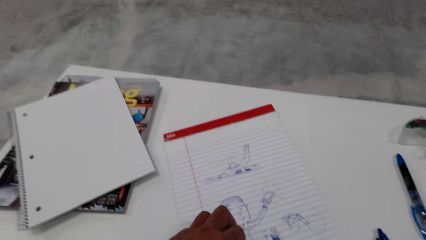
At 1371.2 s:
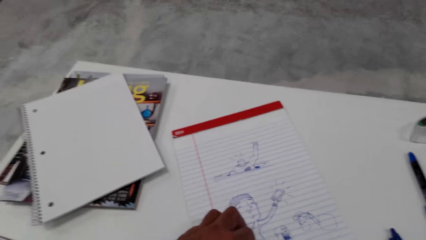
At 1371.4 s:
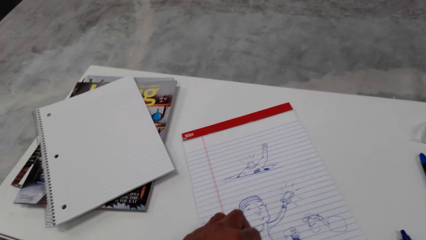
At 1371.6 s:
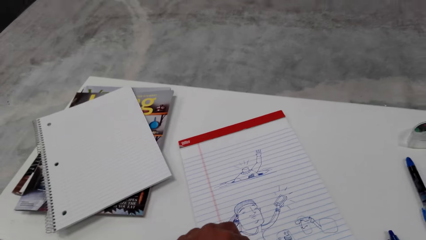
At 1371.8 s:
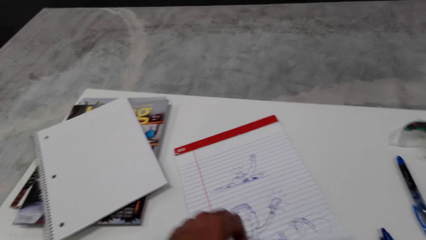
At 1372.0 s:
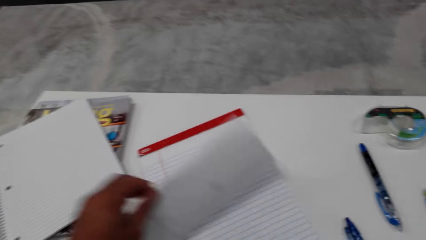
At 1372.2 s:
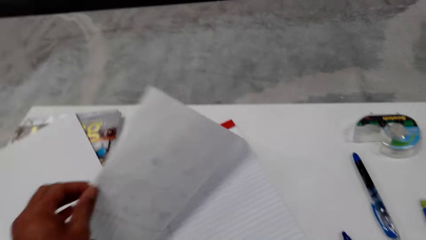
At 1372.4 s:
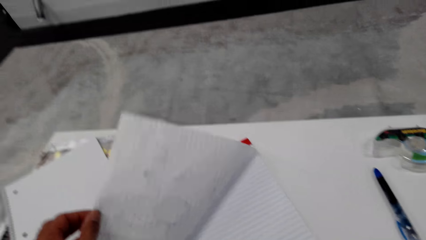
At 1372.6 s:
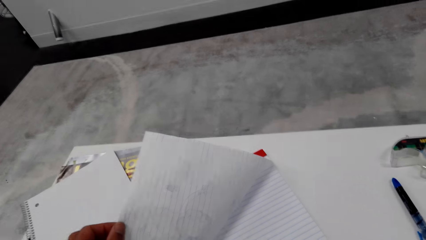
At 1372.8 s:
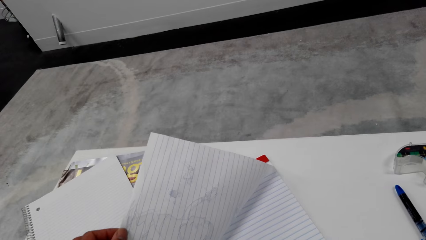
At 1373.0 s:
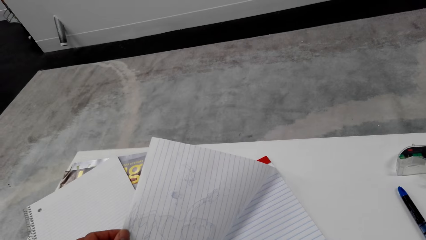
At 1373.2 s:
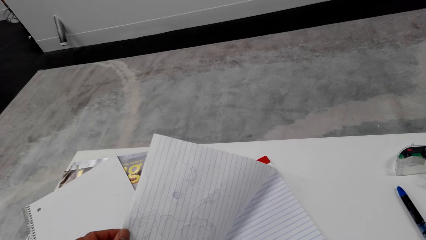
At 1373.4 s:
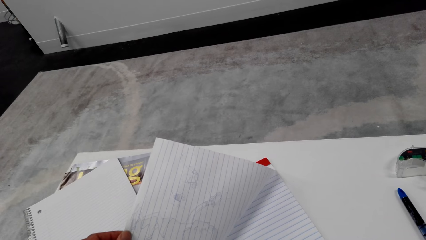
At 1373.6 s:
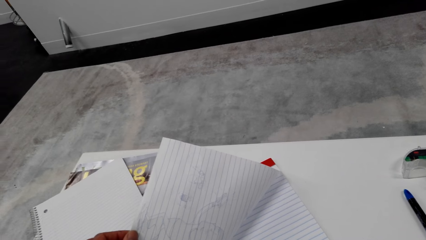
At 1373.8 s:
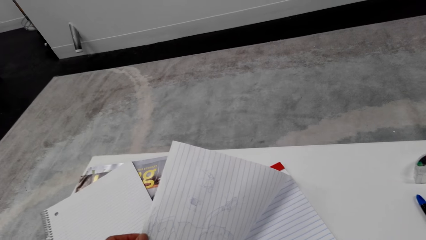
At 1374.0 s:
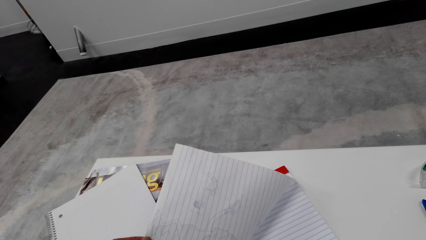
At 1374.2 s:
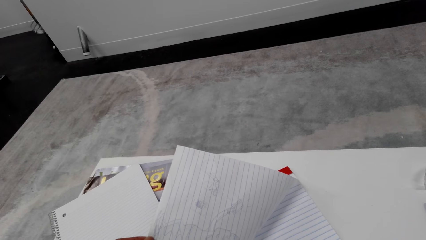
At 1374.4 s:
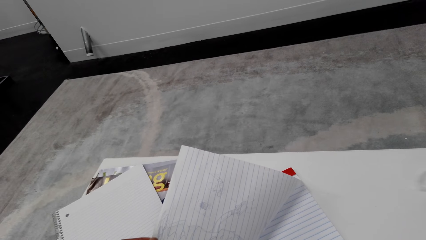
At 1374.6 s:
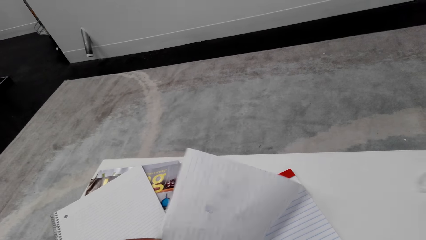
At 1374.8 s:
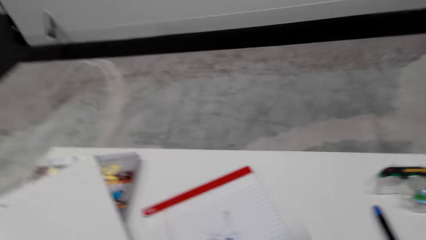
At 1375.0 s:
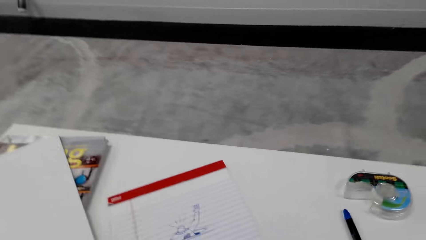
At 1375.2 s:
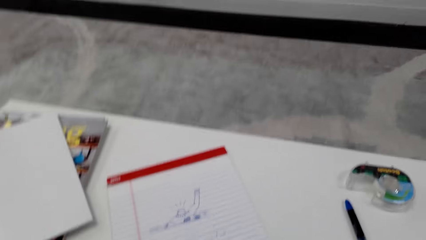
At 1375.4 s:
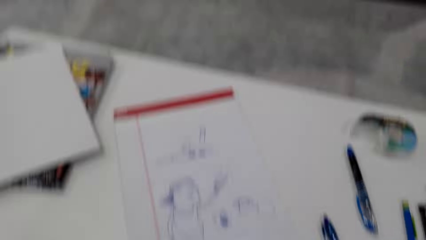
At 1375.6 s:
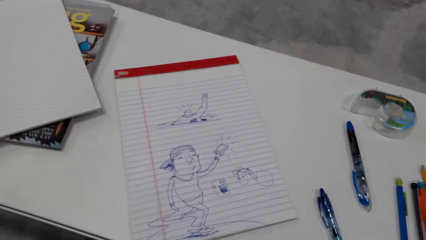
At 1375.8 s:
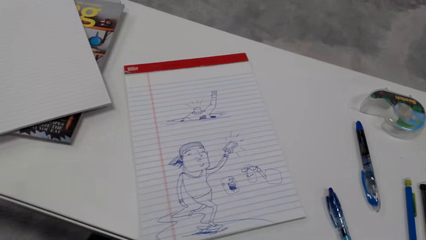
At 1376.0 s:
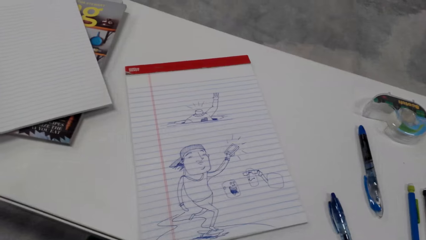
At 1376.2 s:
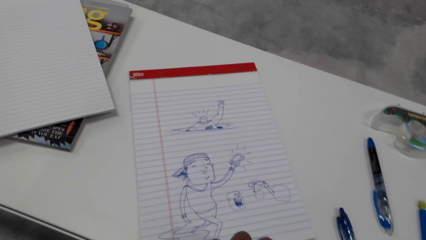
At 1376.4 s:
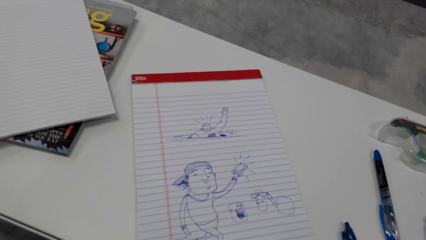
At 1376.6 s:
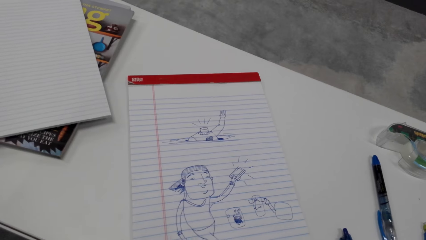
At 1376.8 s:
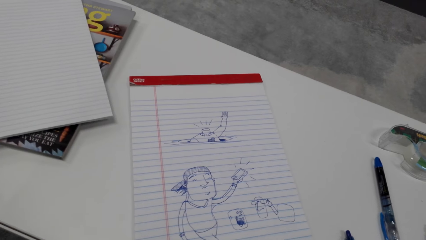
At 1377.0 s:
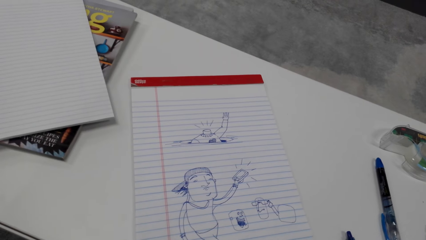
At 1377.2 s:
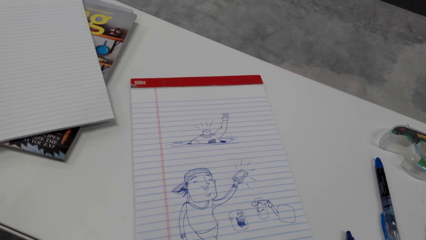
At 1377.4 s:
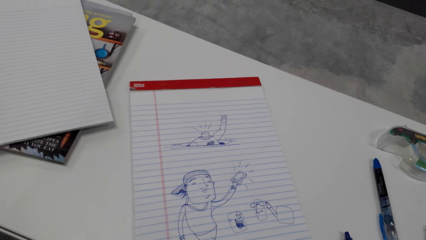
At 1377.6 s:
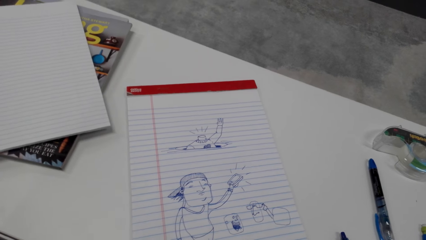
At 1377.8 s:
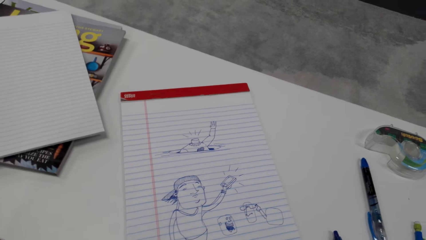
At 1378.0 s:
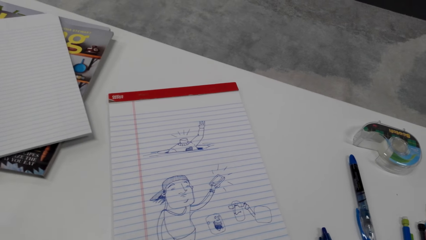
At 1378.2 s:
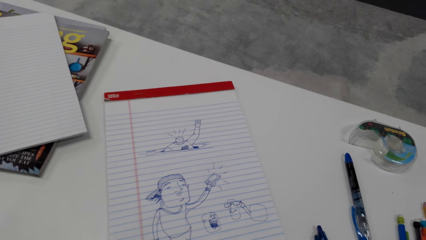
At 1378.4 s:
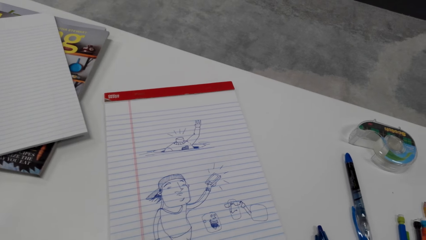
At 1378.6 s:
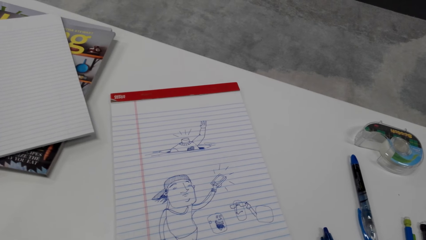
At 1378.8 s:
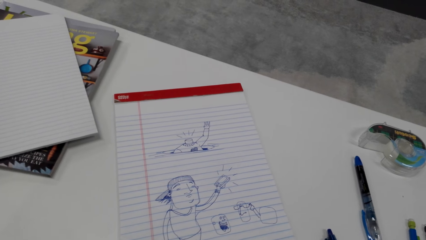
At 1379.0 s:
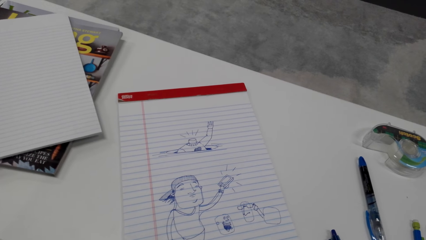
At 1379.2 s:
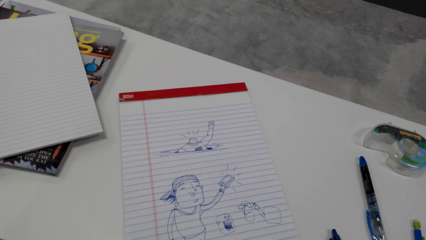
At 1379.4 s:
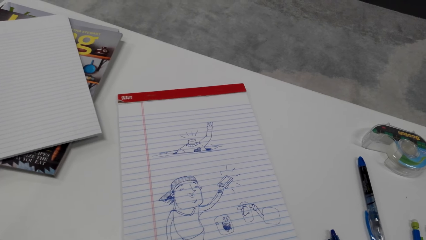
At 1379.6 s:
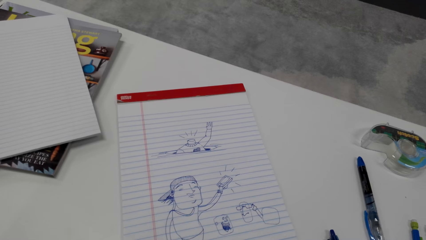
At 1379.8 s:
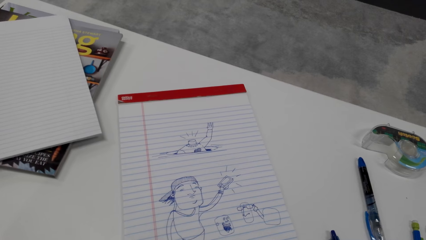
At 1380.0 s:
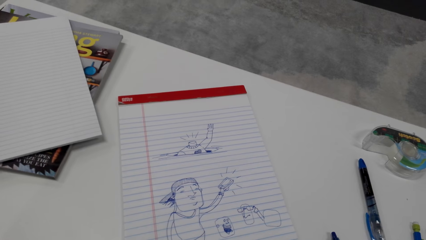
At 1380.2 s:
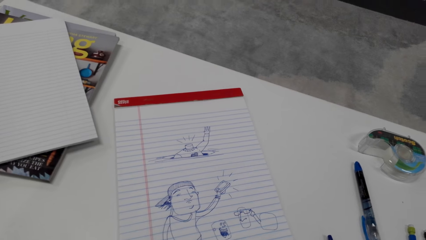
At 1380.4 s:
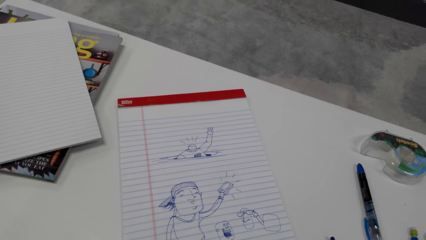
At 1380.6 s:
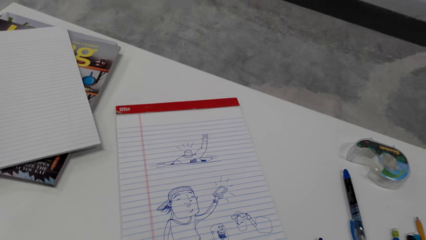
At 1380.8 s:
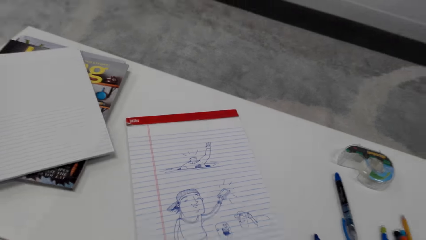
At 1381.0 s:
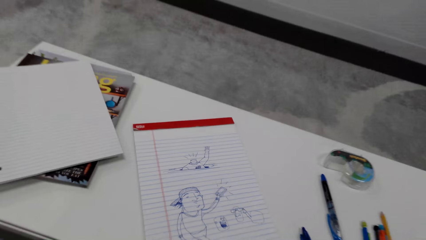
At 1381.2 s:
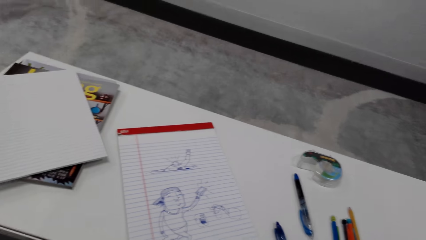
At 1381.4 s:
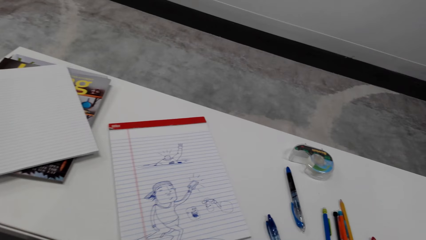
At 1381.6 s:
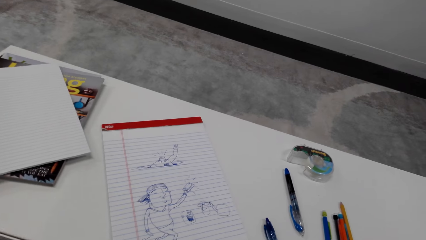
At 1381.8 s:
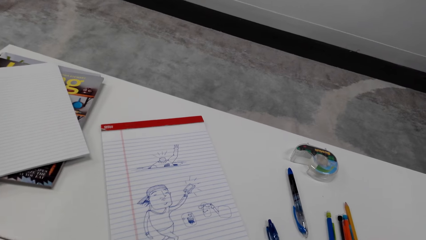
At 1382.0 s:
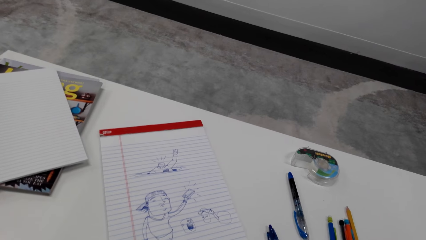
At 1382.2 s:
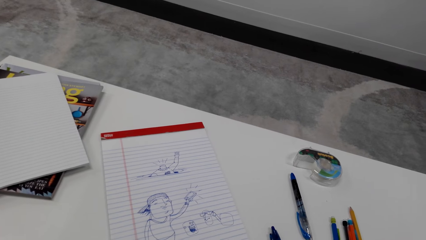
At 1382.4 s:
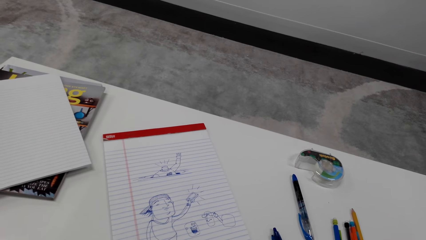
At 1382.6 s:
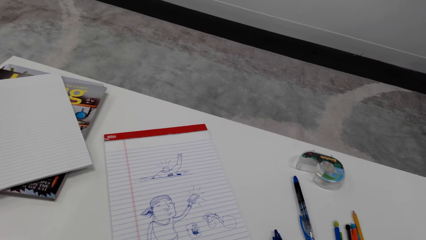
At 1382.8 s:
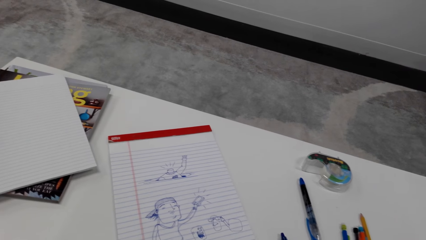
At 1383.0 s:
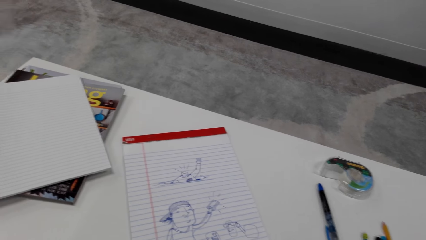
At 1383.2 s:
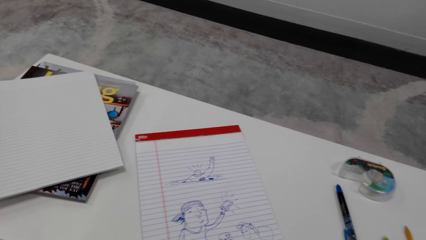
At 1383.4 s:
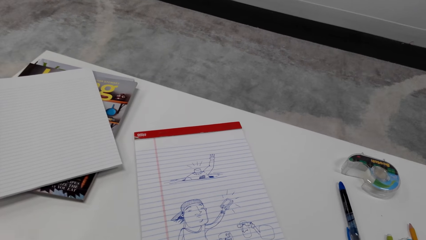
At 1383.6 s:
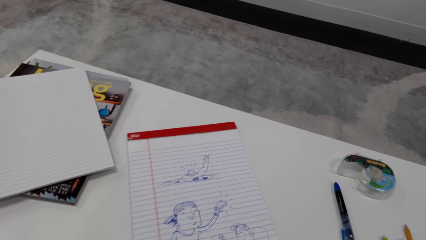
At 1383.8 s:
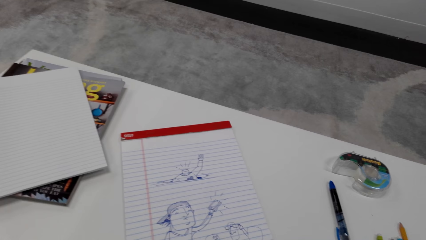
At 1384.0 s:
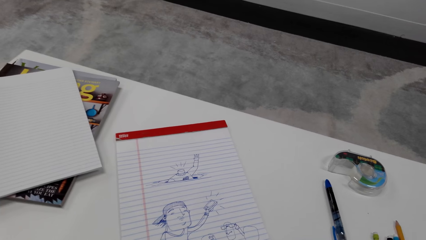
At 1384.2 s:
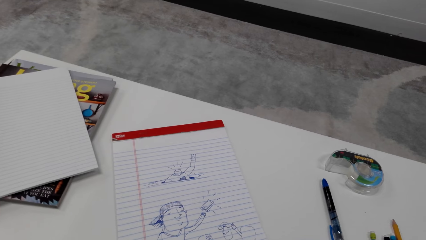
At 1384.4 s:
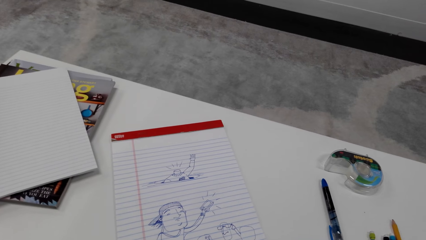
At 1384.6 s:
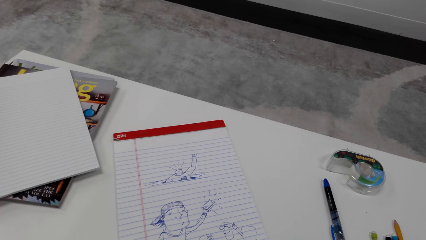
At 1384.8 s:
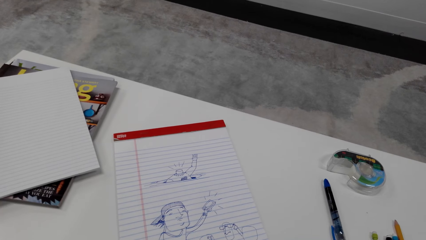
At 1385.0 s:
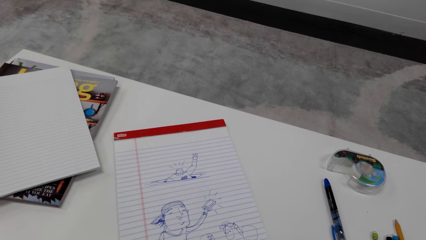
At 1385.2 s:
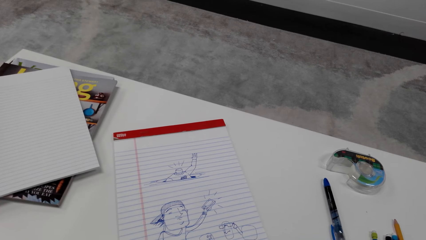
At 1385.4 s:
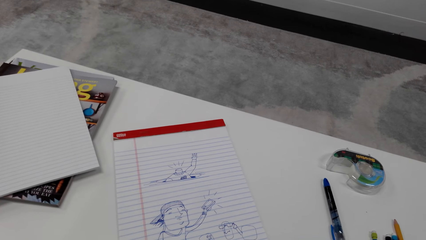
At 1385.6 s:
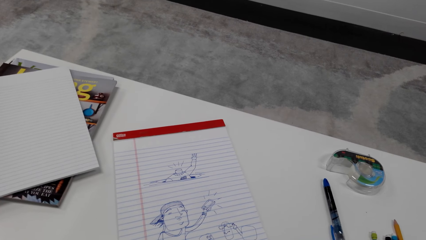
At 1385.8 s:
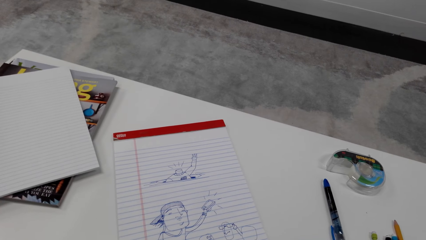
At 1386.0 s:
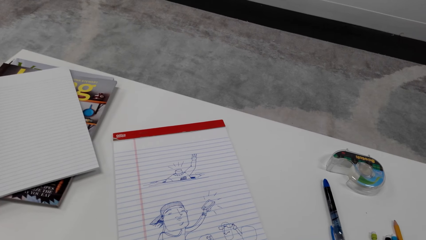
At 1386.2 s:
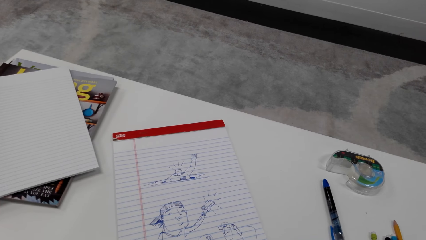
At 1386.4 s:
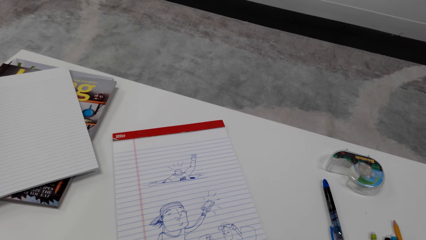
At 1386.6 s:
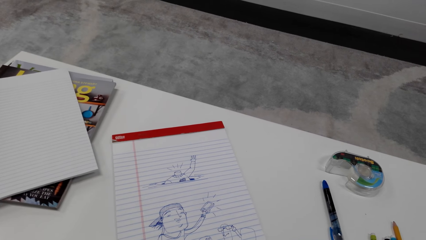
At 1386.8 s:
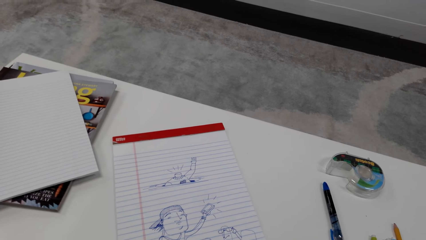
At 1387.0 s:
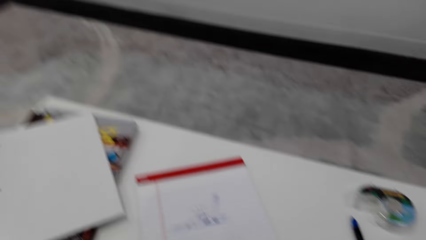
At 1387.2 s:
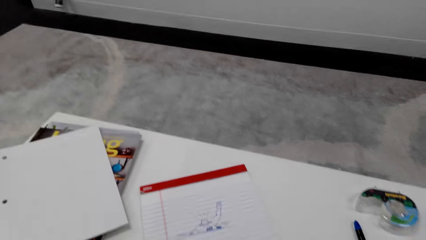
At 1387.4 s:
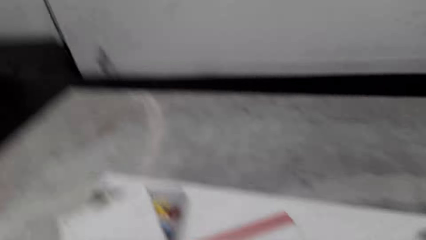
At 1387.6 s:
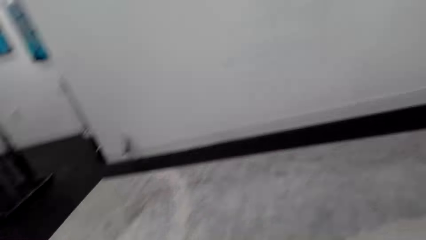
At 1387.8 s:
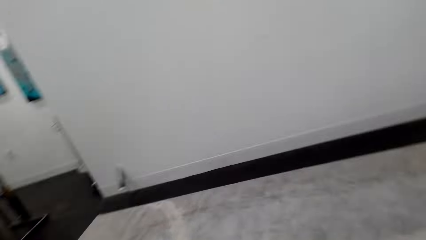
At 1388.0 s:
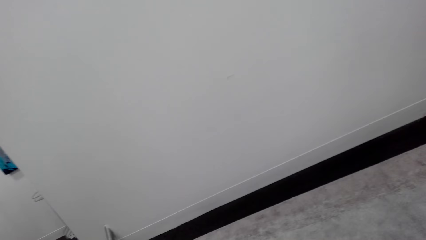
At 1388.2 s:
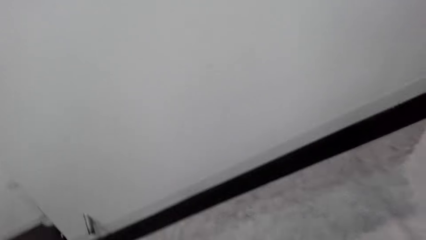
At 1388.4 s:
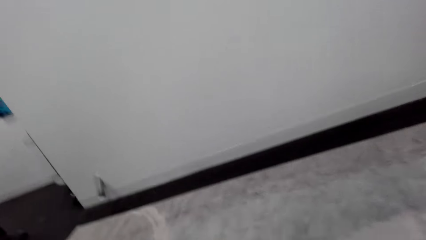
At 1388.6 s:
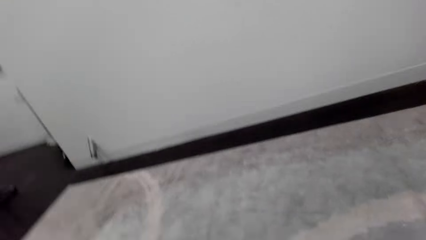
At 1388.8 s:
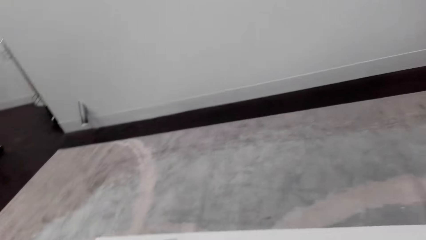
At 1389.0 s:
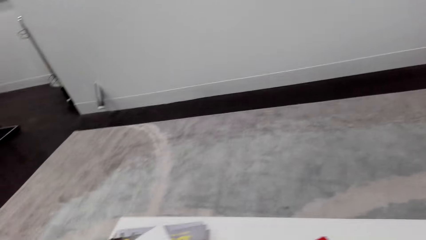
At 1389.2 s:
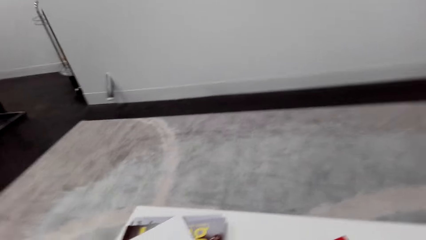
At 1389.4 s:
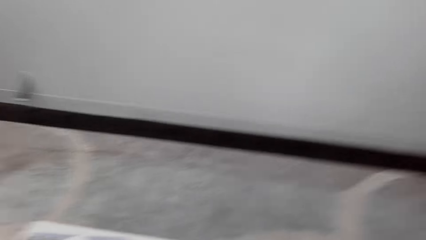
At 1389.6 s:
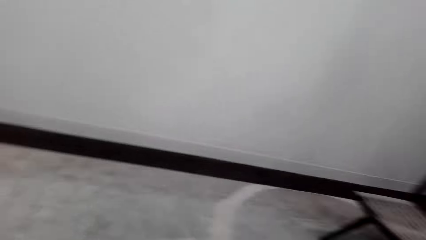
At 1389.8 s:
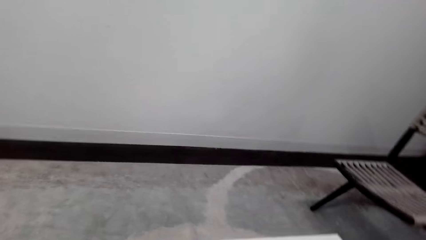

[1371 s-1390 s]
The camera wearer looks at the drawing on the book. They place a hand on the book. They lift up a page of the book. They look at the book. They put the page of the book down. They look at the drawing on the book. A woman talks to the camera wearer over the phone. The camera wearer talks to the woman on the phone. They look at the wall.
